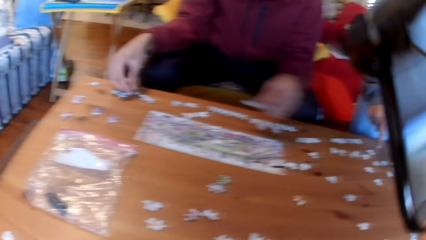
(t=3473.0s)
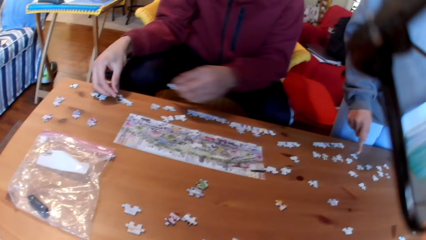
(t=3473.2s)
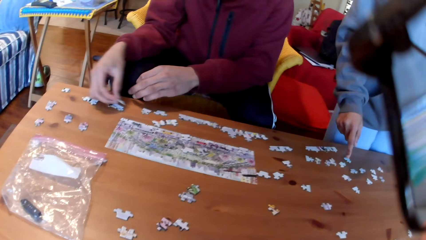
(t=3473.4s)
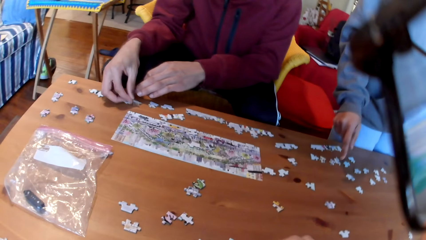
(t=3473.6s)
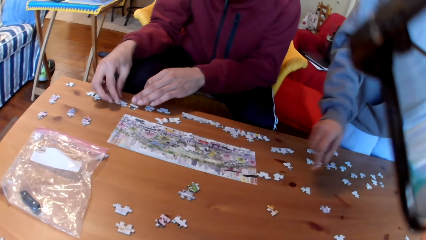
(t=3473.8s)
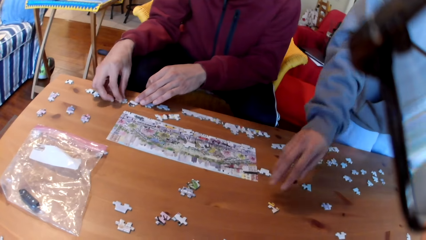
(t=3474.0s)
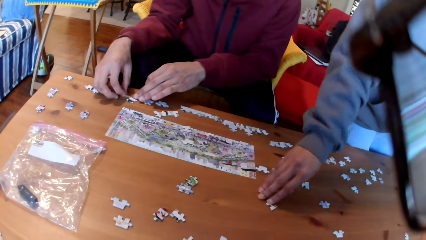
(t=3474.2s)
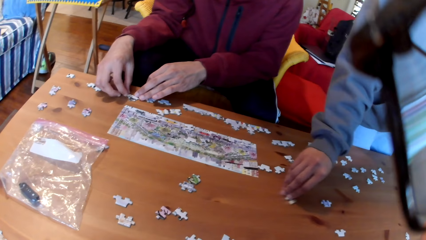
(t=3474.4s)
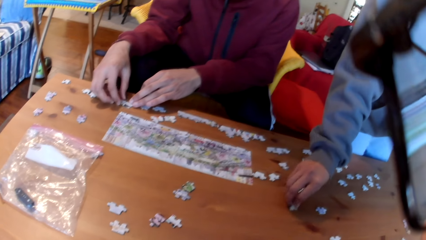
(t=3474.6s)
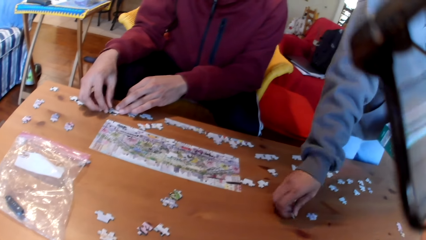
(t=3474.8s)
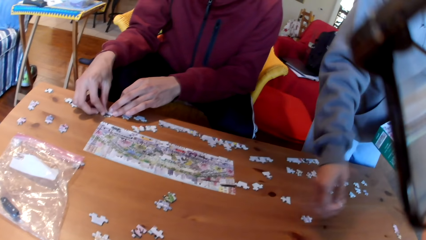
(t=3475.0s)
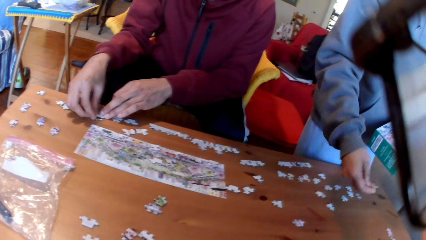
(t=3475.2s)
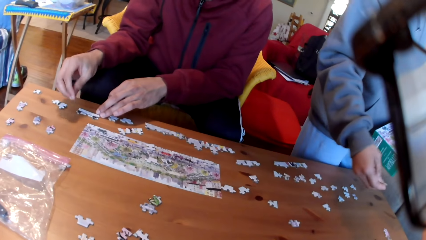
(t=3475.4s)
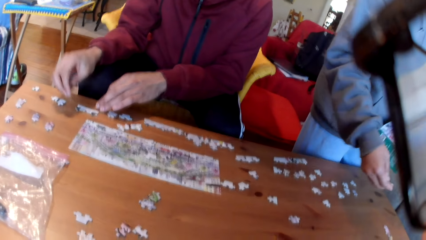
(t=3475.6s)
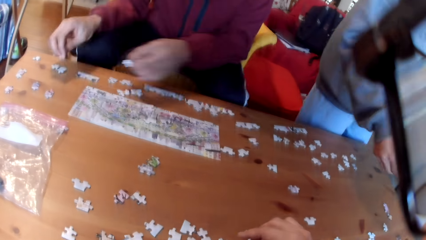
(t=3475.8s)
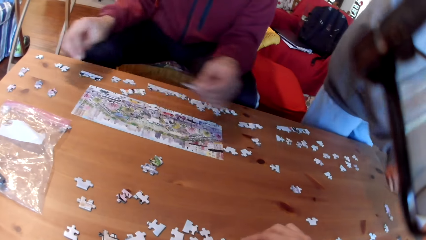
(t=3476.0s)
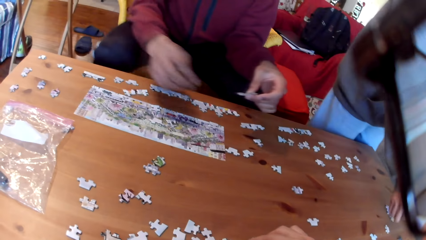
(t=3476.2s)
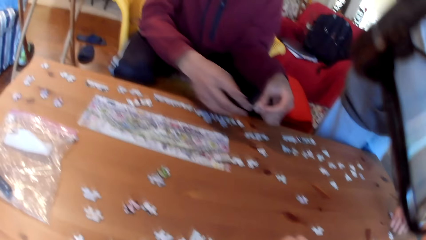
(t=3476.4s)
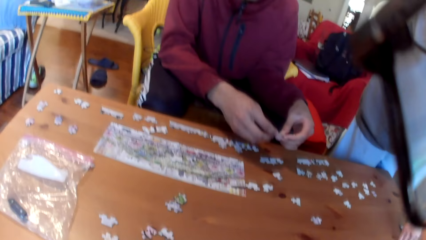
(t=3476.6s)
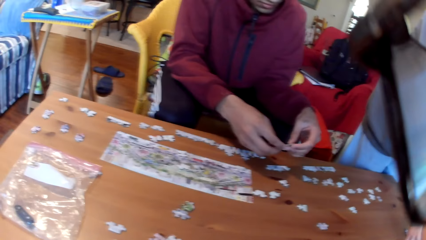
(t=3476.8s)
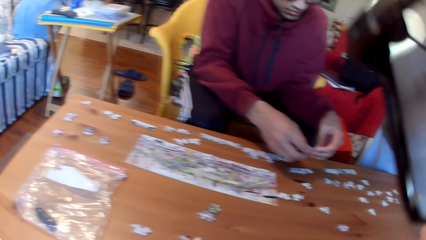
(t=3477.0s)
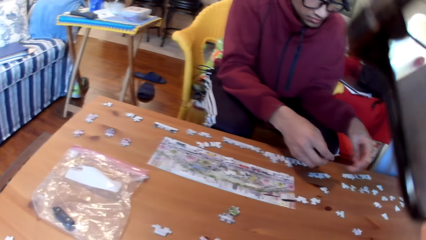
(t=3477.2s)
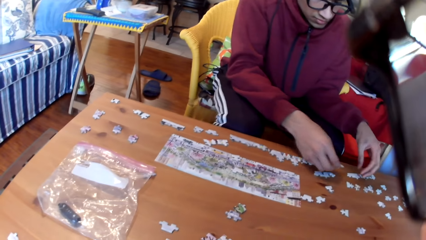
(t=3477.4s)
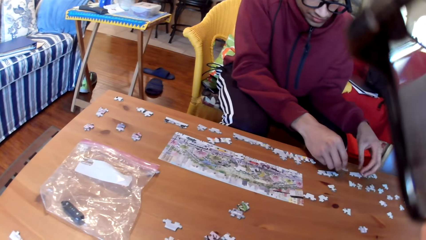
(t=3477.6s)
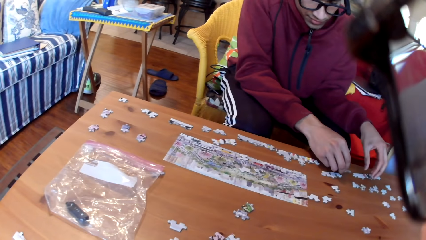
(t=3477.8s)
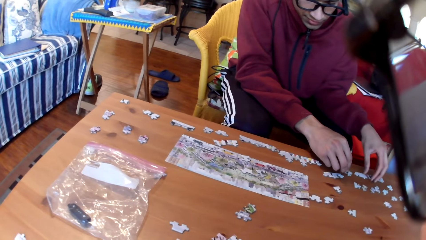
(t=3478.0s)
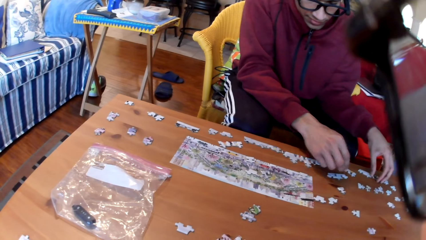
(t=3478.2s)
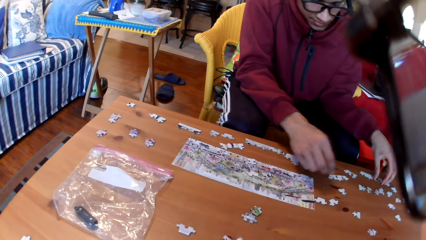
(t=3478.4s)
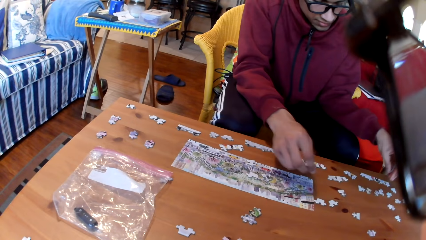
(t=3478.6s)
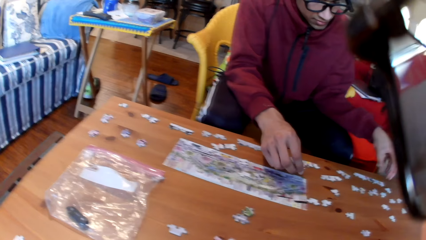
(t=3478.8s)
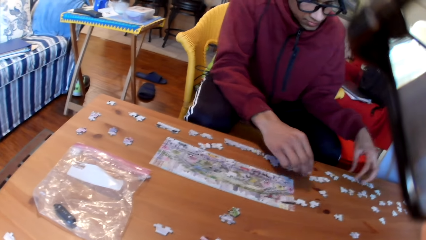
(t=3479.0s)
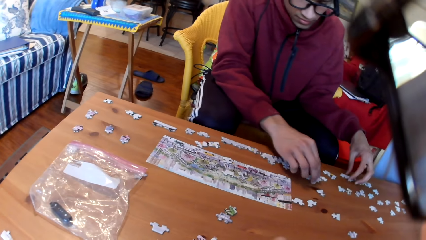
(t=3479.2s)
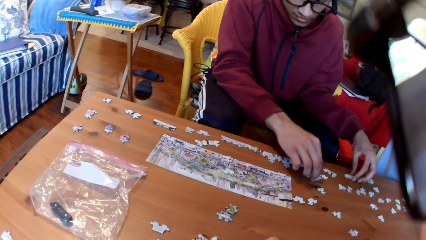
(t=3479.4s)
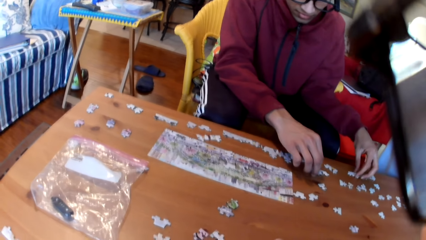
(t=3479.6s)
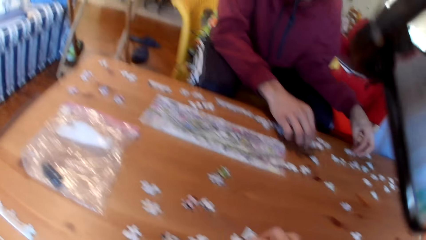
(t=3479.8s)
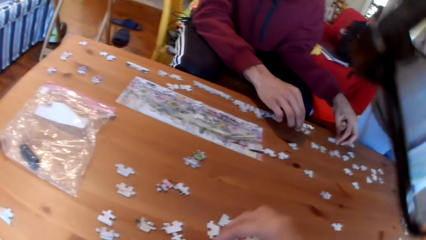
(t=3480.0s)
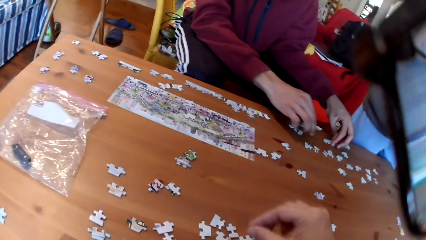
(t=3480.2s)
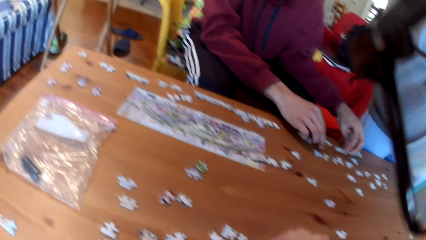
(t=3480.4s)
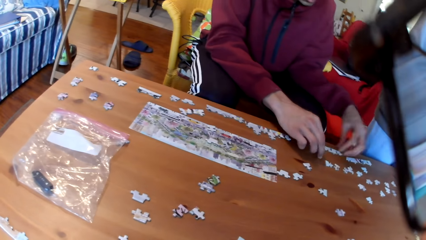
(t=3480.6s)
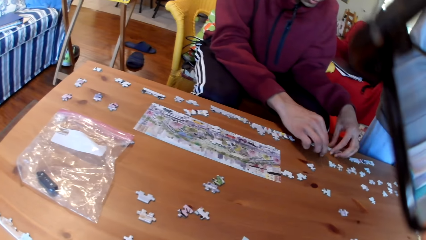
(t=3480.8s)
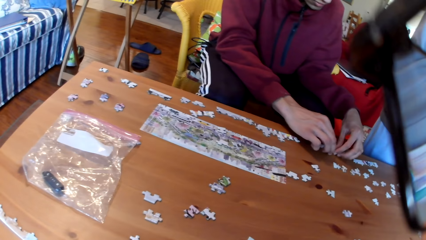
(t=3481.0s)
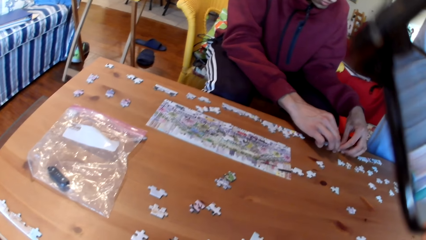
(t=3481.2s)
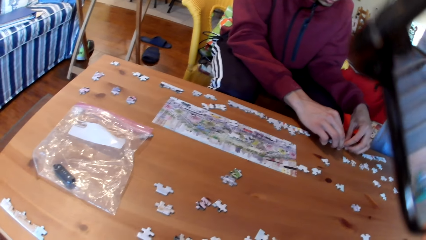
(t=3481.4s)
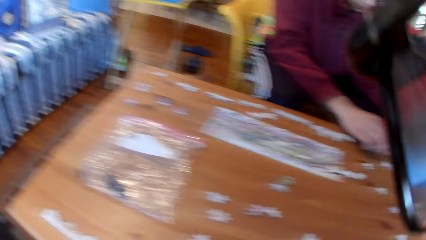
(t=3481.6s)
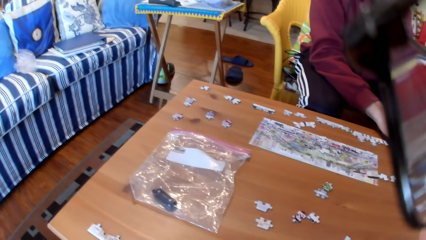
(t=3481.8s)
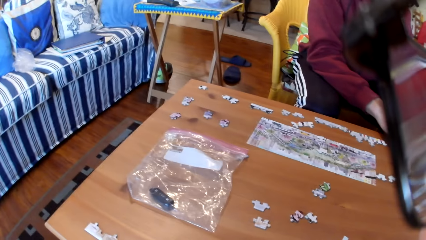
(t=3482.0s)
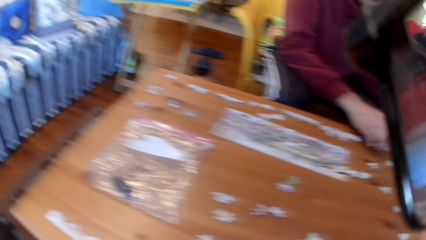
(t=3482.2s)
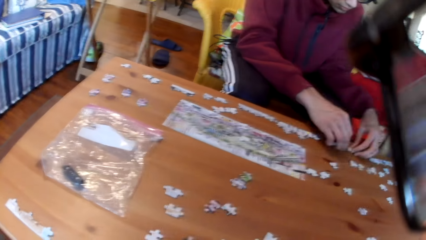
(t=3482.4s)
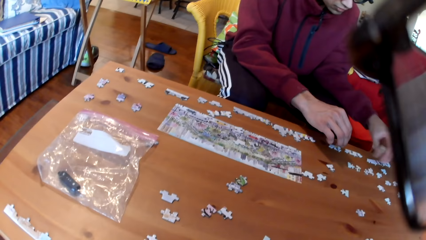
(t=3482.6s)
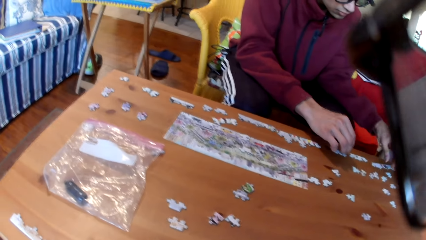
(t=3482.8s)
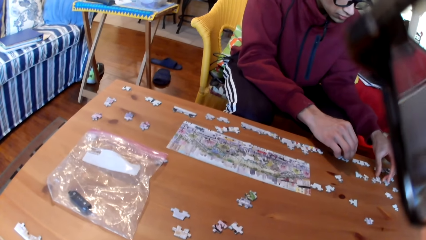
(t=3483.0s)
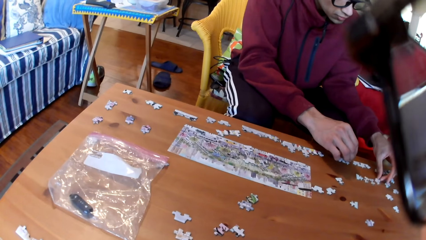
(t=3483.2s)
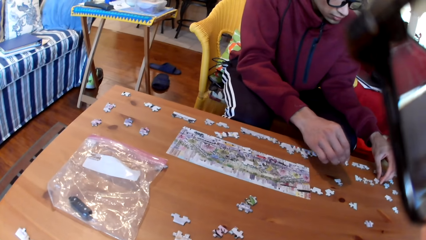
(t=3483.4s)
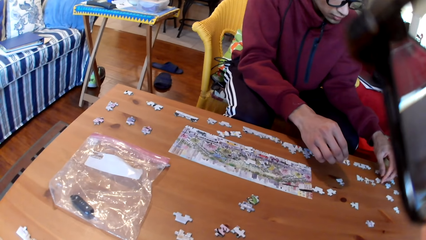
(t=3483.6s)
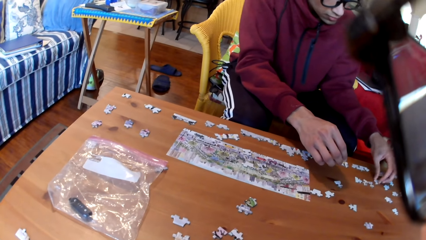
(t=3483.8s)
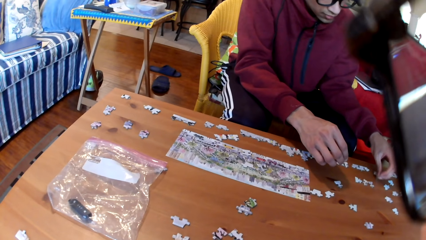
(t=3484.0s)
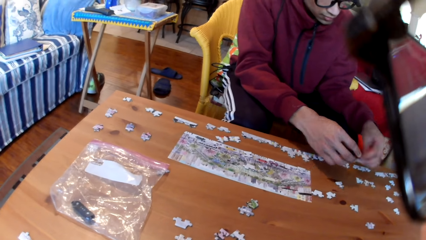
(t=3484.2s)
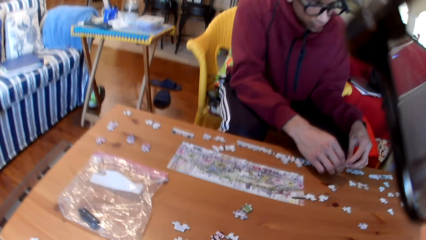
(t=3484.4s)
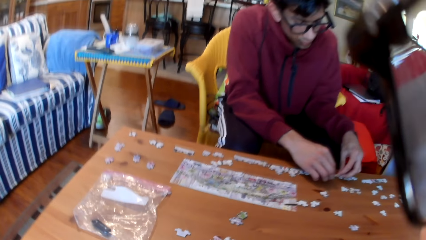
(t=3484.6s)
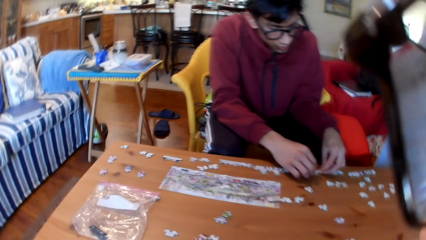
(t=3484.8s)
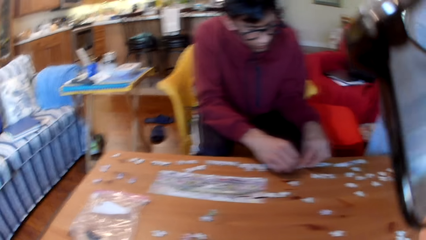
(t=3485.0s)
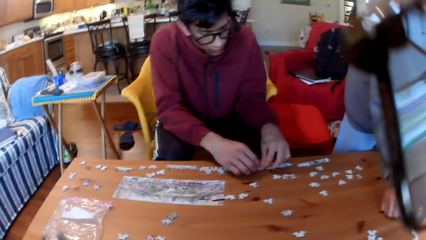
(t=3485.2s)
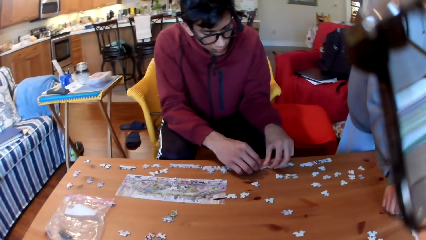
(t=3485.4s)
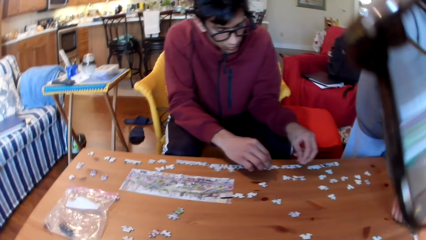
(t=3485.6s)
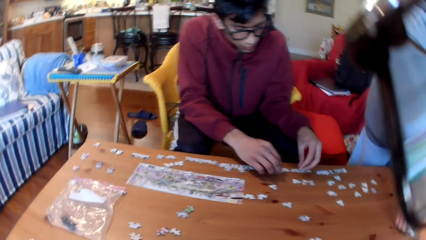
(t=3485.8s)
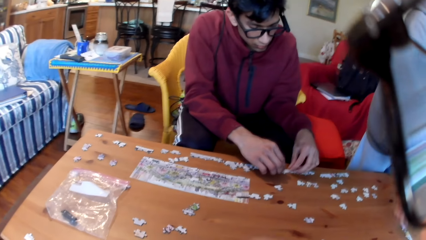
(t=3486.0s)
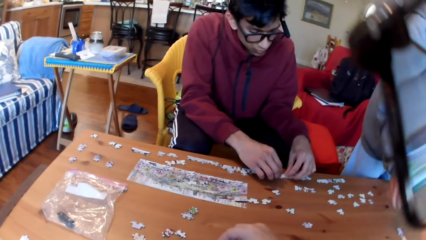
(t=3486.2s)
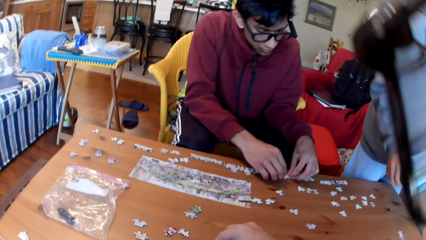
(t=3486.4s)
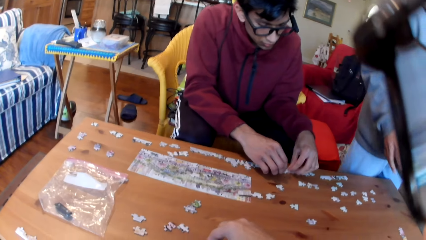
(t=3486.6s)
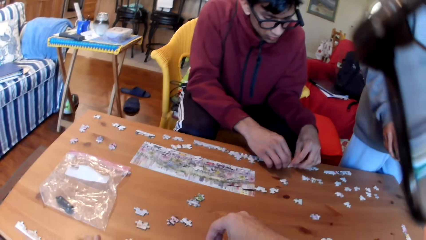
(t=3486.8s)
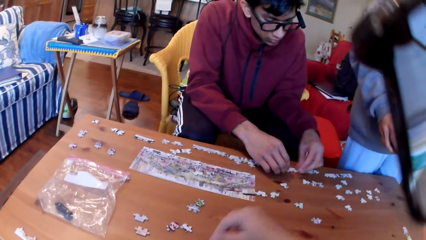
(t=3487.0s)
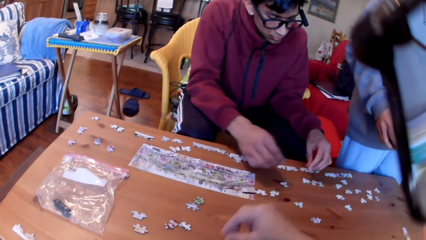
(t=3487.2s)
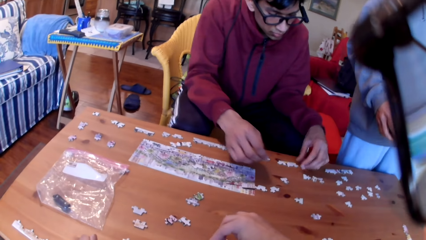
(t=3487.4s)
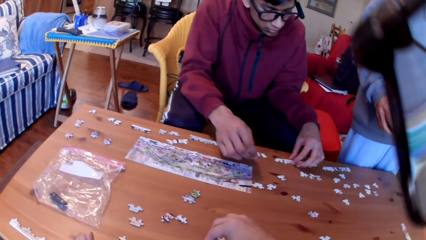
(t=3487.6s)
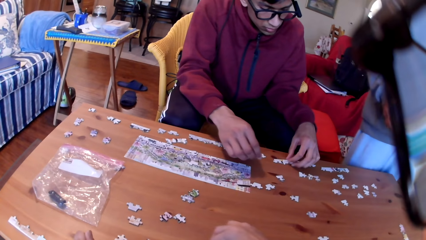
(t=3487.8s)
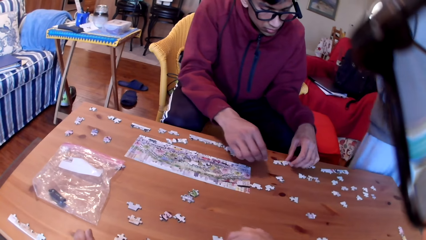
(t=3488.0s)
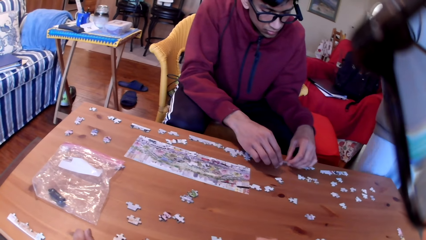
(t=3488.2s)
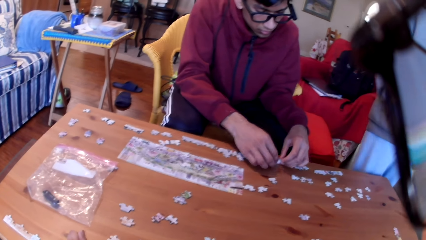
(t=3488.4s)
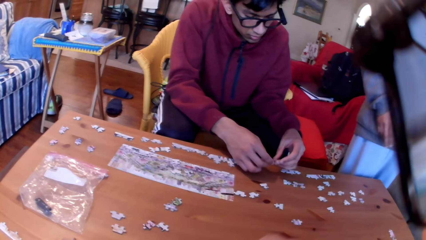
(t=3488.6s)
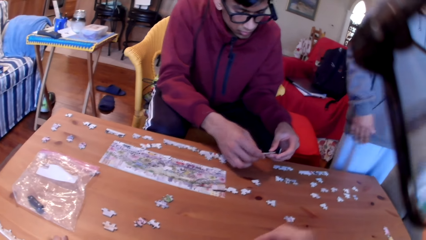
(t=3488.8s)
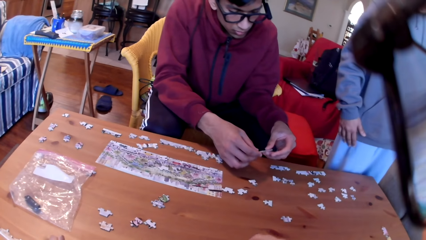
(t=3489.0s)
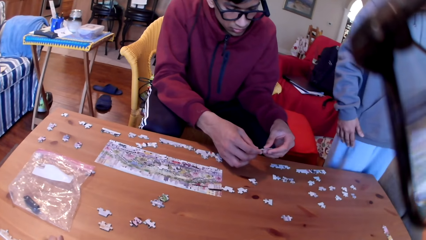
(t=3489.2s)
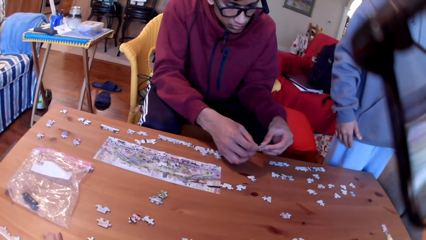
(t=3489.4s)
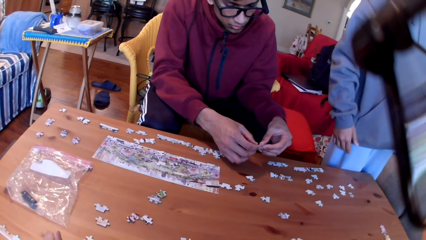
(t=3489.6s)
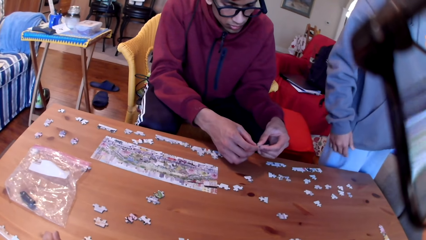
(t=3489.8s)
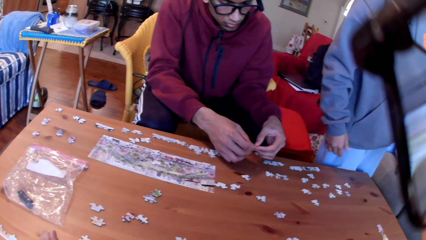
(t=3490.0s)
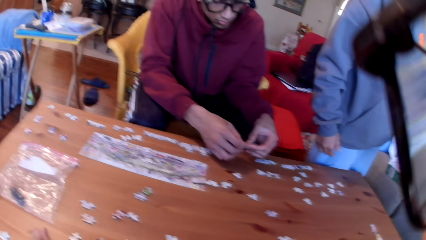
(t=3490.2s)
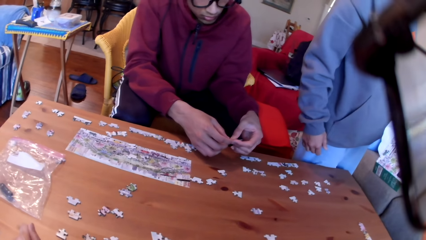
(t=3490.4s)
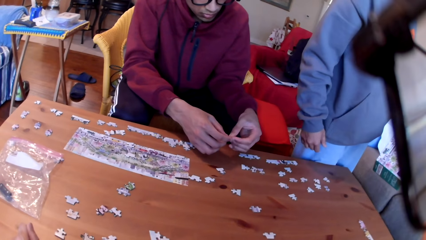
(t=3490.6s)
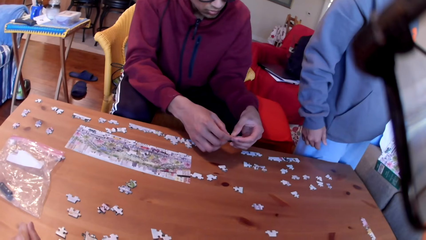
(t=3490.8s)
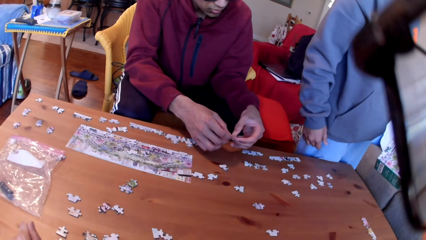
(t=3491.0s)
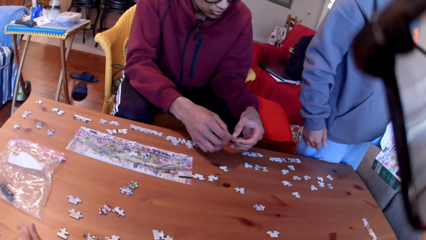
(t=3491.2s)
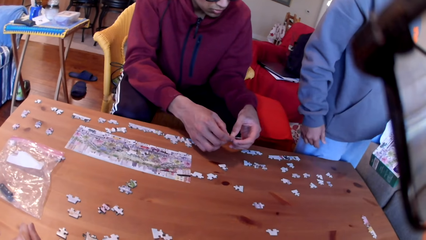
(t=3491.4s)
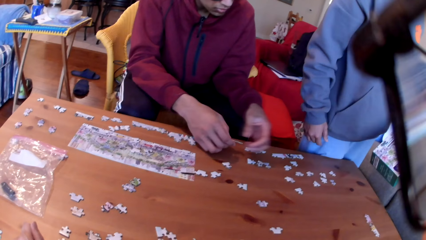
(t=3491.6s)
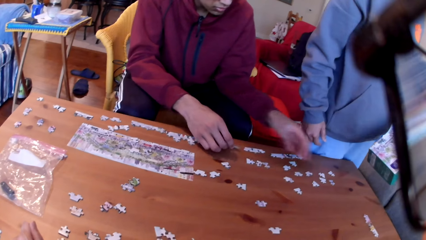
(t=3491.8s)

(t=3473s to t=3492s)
A man arranges the jigsaw puzzle on the table. The man puts the puzzle on the table. A woman picks up the jigsaw puzzle on the table. The woman looks at the puzzle. The man moves the hands on the table. The woman arranges the jigsaw puzzle on the table. The man arranges the jigsaw puzzle on the table, puts the puzzles on the table and takes a puzzle. The camera wearer touches a puzzle. They arrange the jigsaw puzzles. The man joins the puzzles. The camera wearer looks at the table. The man takes a puzzle and joins the puzzle. The woman joins the puzzles. The woman pauses to arrange the jigsaw puzzle. The camera wearer takes a puzzle. The man joins the puzzles.
